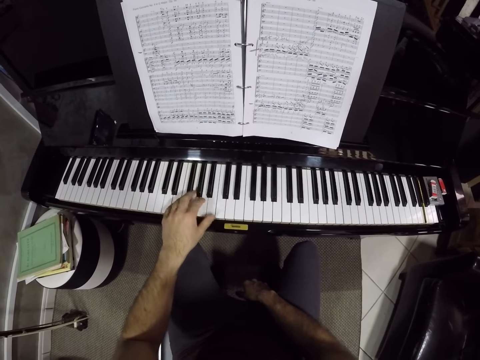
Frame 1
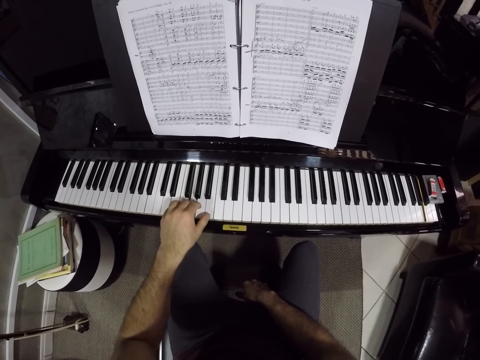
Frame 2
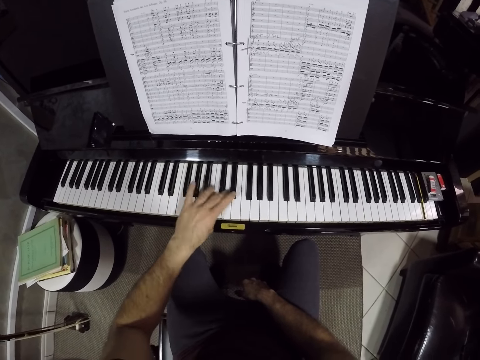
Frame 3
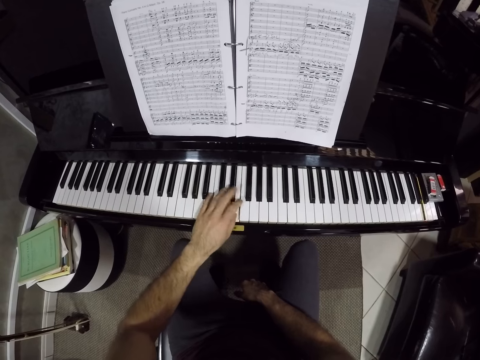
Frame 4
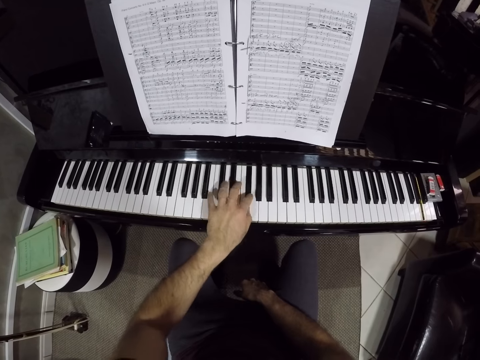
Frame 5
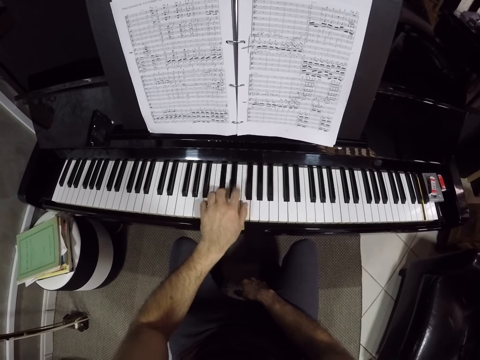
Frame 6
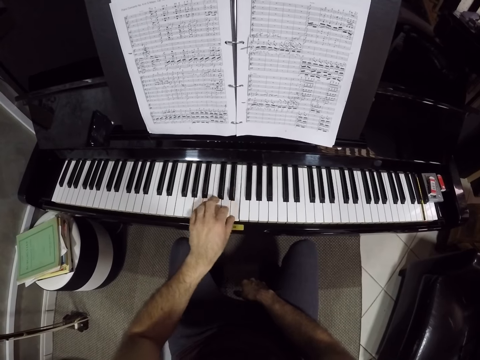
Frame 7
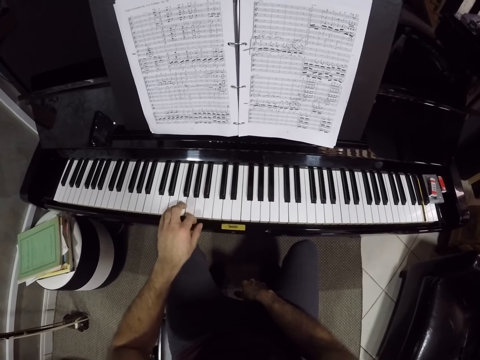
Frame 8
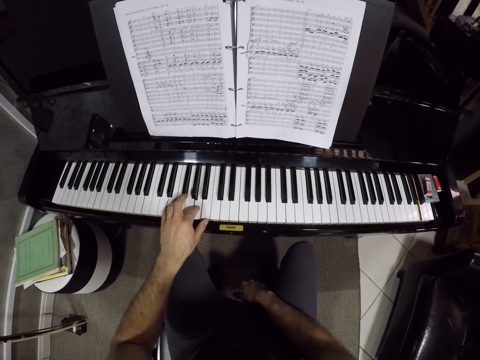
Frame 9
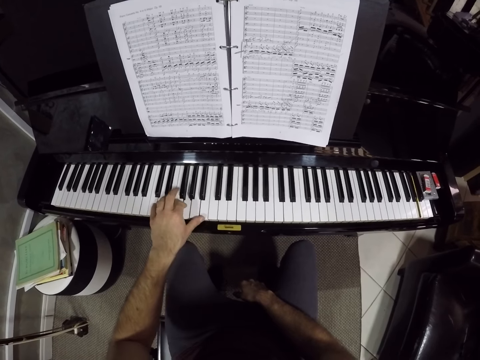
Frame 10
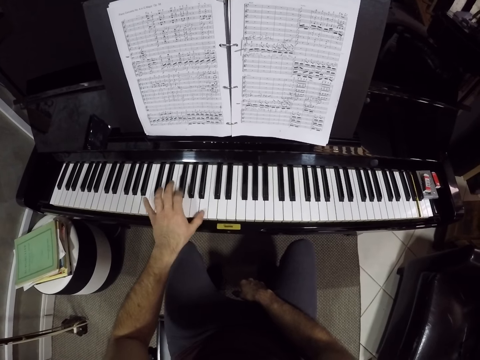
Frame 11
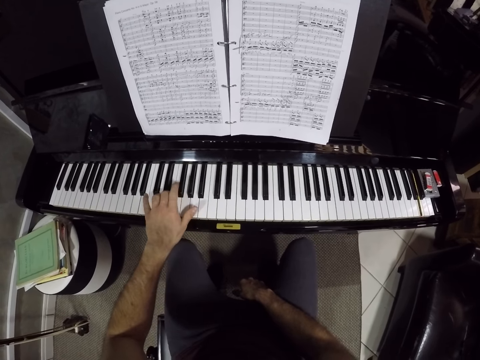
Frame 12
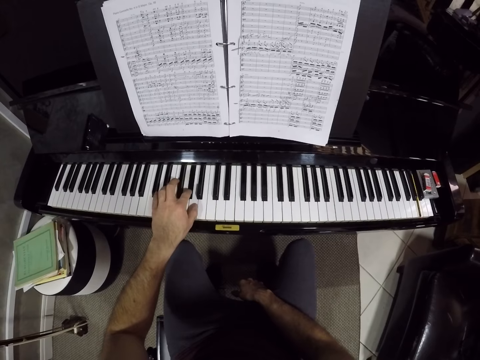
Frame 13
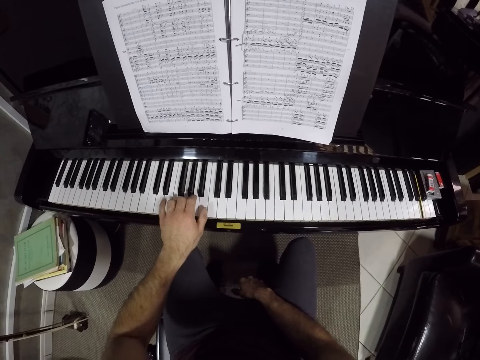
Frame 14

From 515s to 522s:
The camera wearer plays on the piano with his left hand.

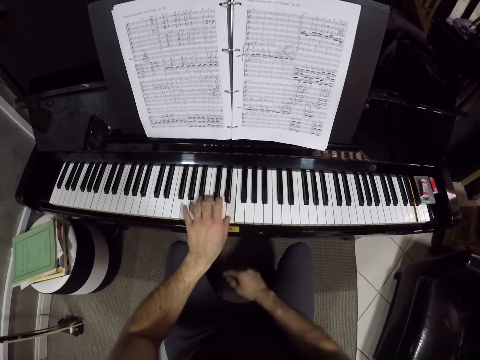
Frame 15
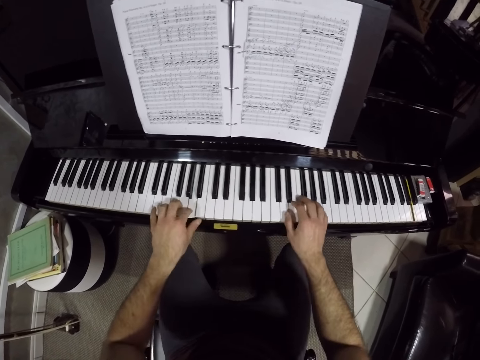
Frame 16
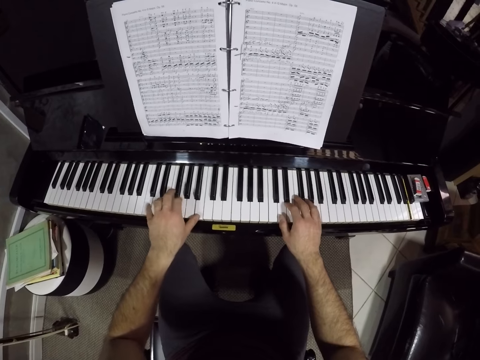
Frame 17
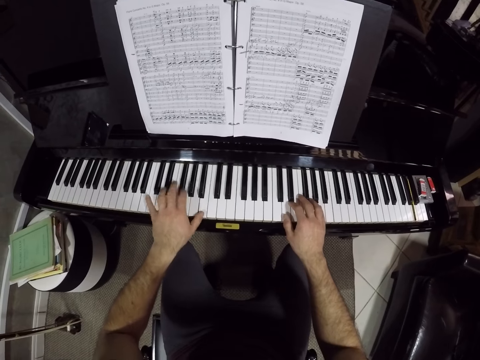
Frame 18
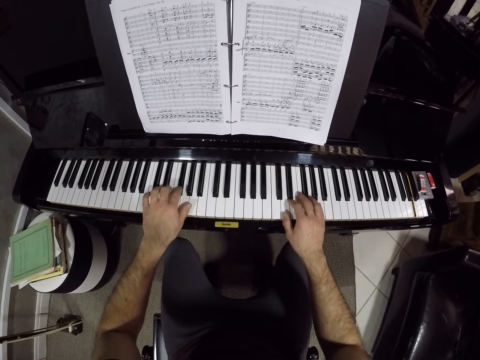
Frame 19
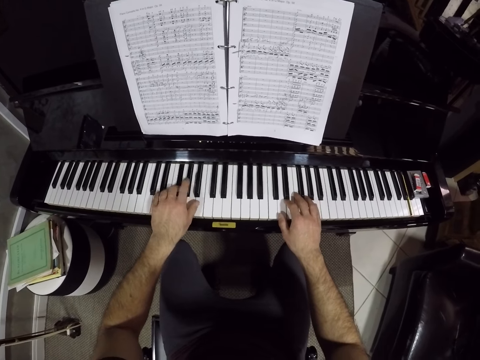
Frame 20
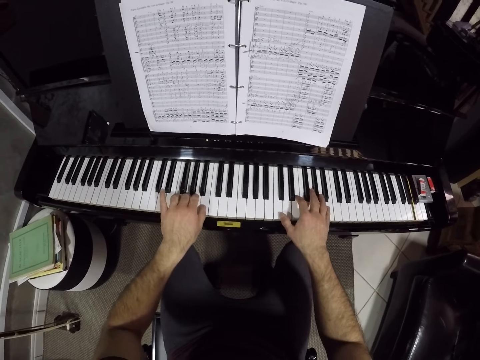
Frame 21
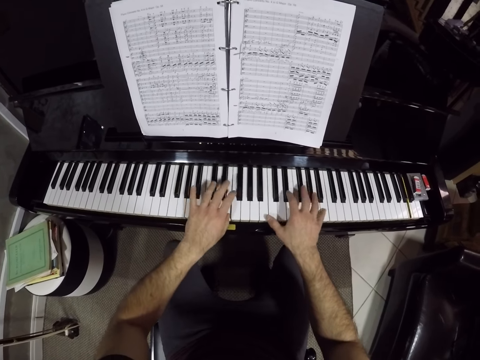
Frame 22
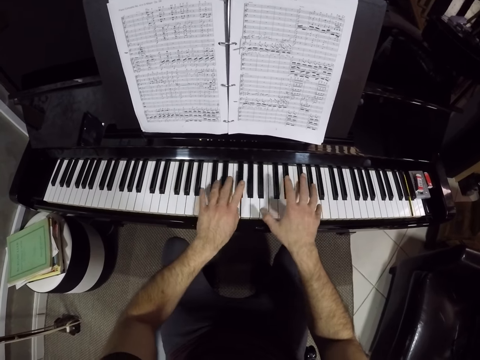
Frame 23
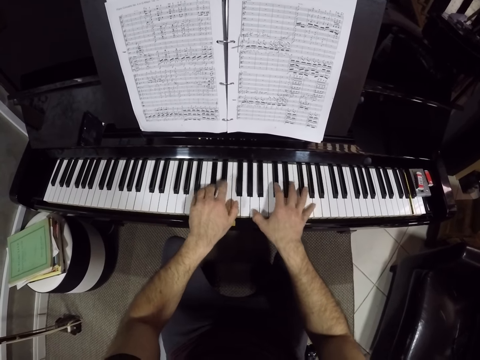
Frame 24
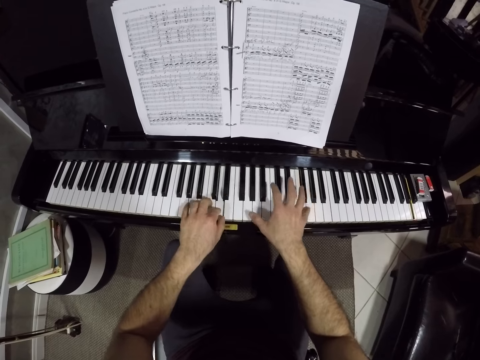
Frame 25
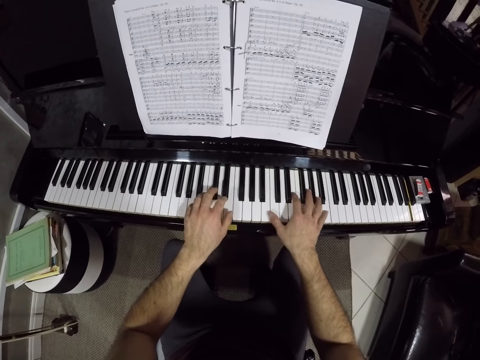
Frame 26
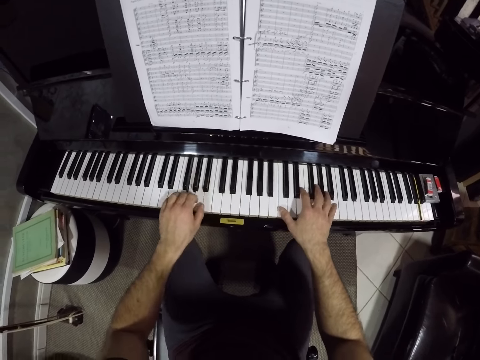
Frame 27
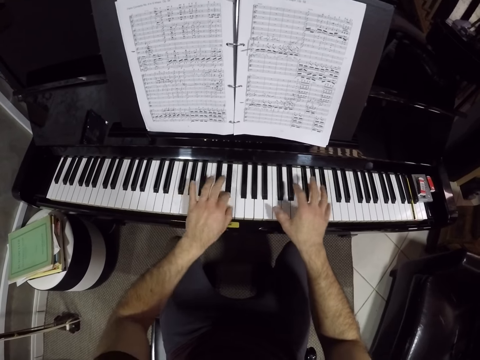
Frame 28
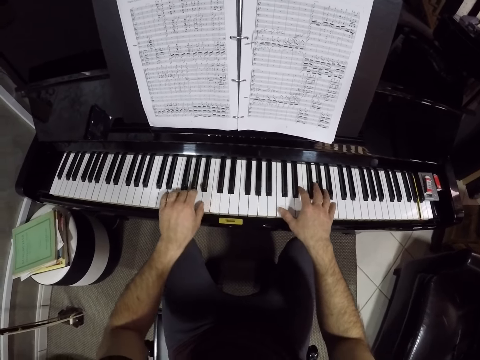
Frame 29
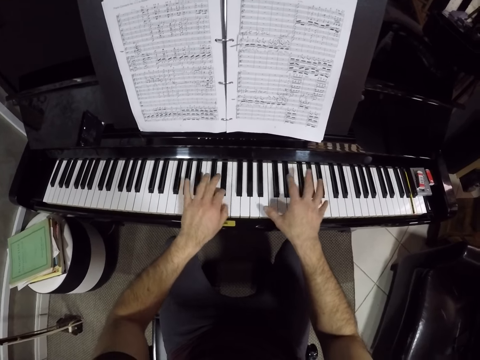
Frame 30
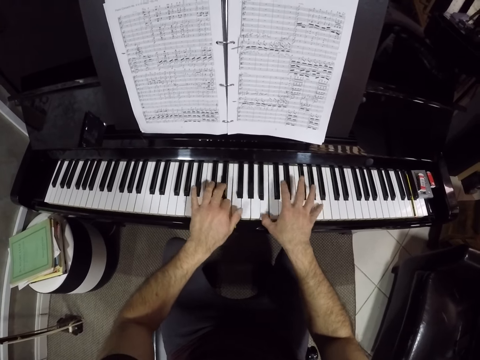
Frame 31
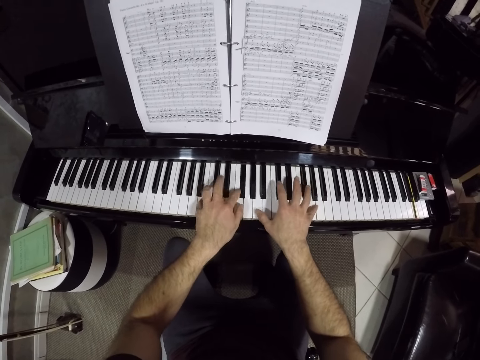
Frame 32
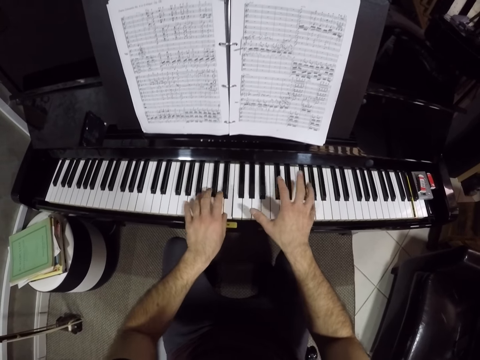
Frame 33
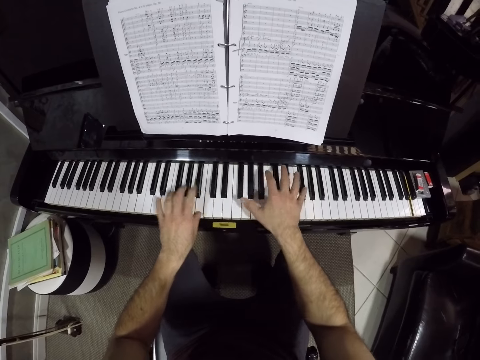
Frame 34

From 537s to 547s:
The camera wearer places his right hand on the piano. He plays on the piano with both his hands.

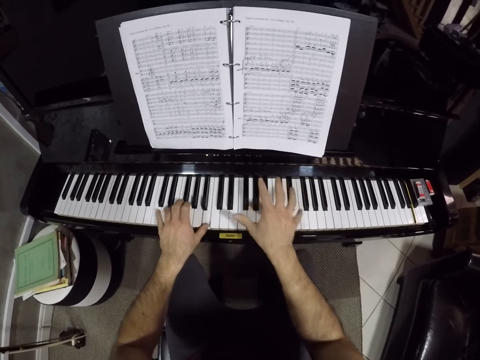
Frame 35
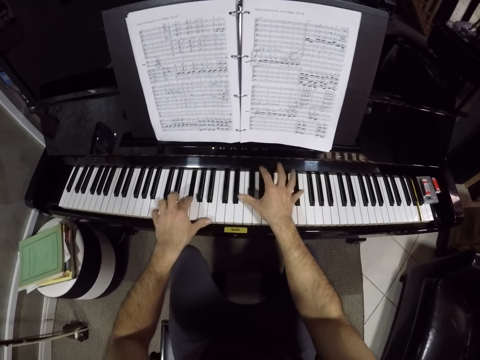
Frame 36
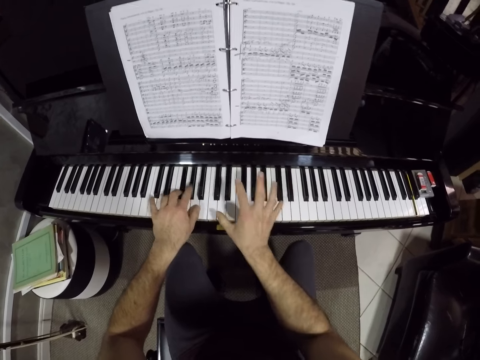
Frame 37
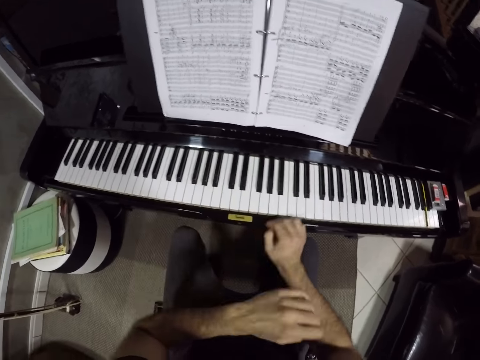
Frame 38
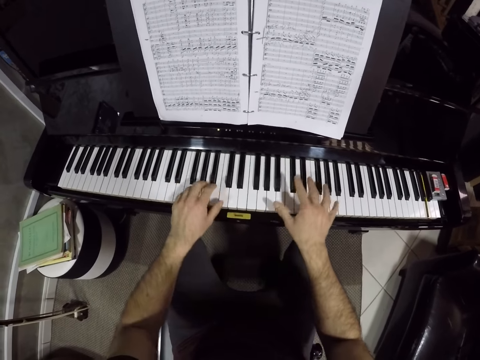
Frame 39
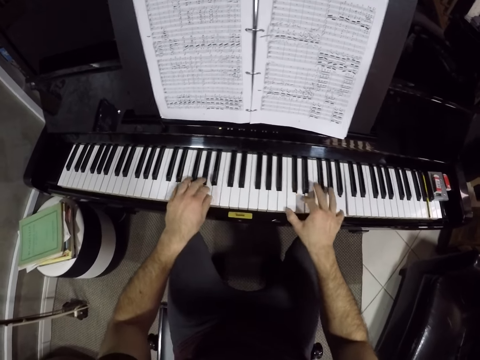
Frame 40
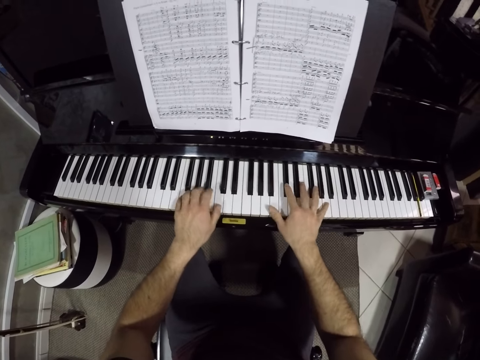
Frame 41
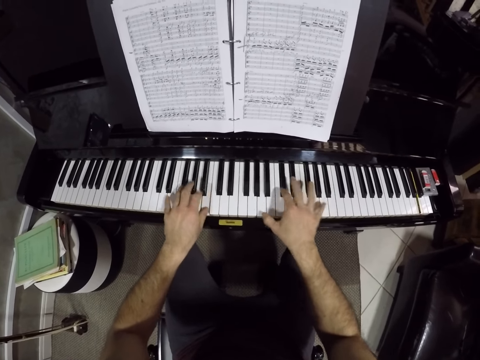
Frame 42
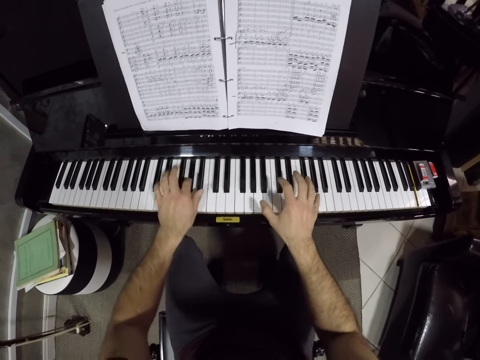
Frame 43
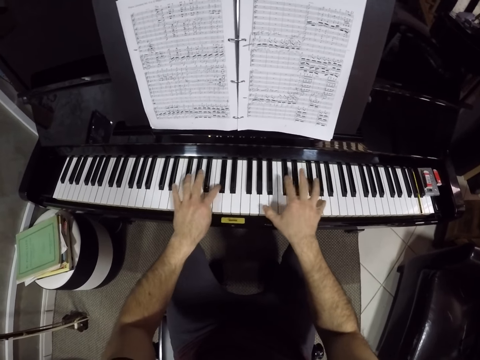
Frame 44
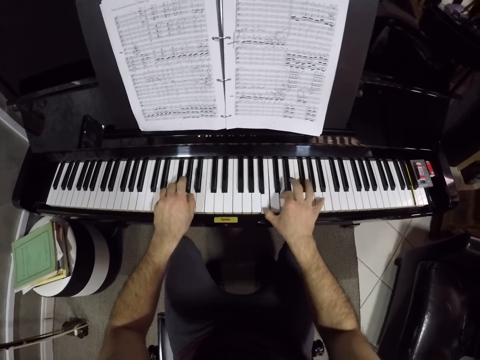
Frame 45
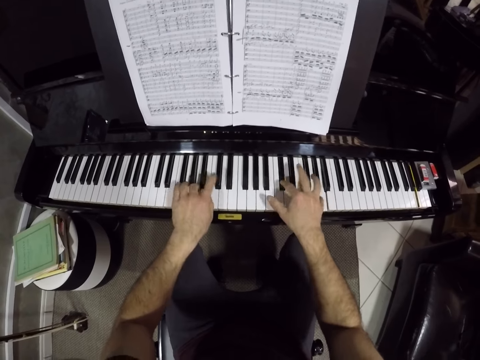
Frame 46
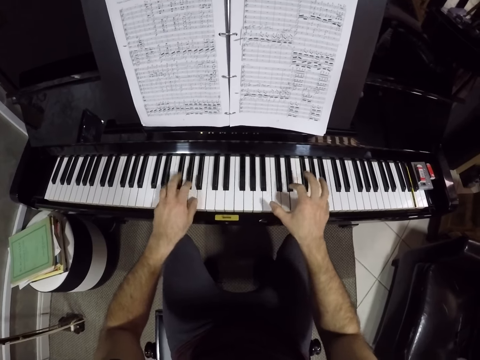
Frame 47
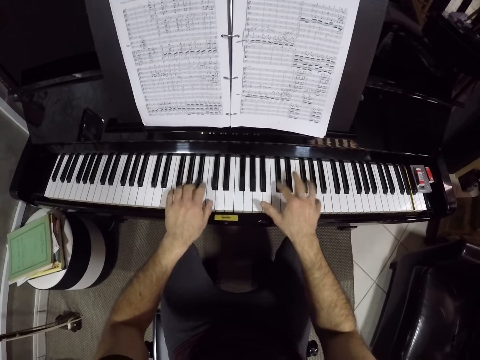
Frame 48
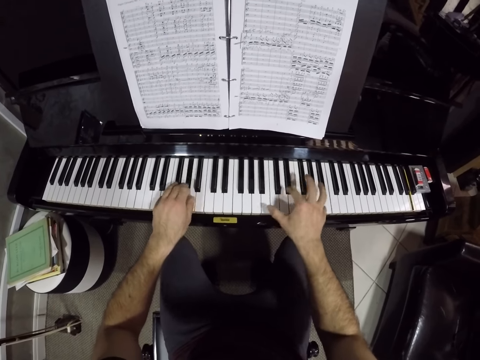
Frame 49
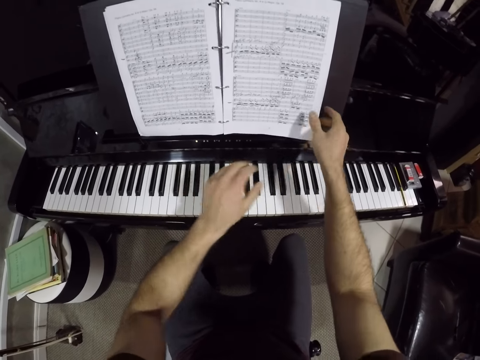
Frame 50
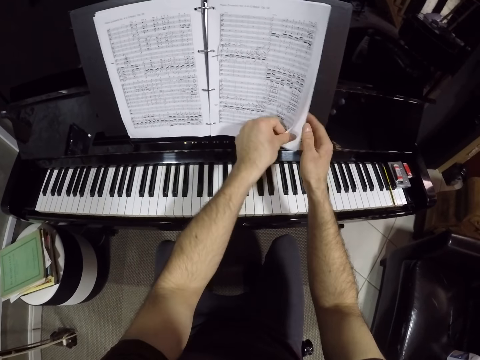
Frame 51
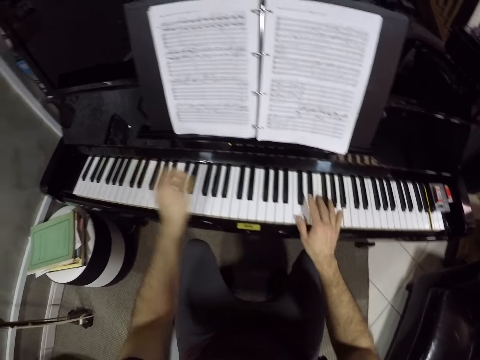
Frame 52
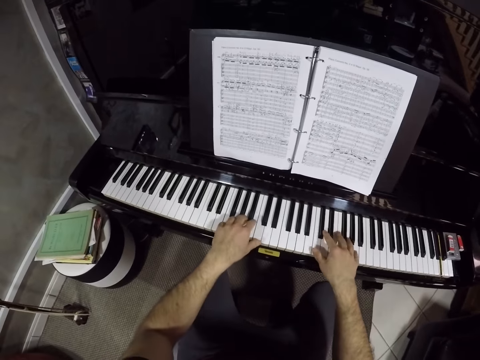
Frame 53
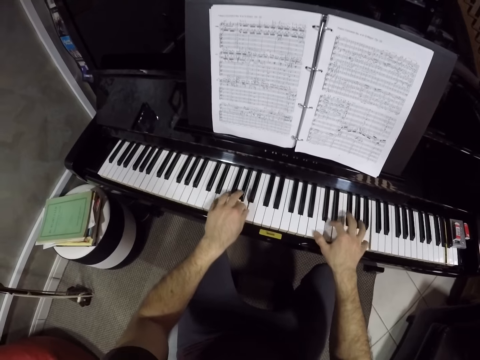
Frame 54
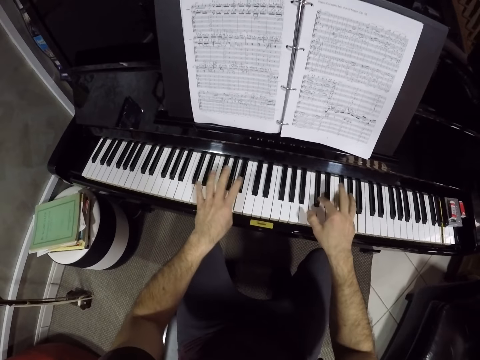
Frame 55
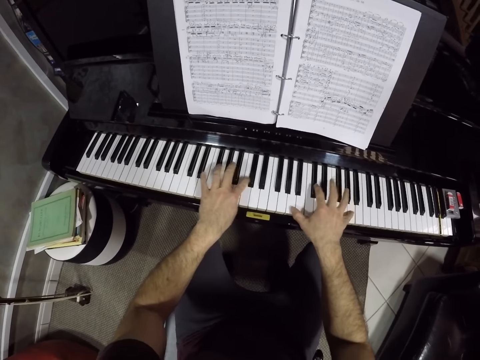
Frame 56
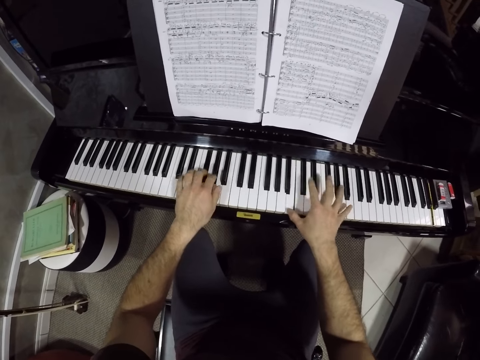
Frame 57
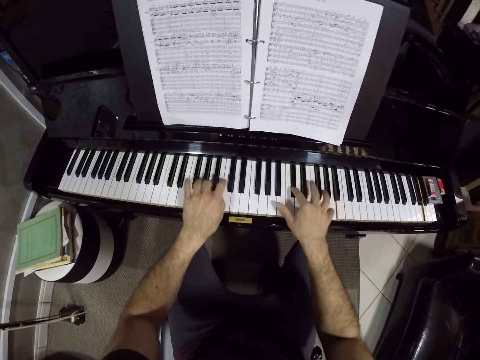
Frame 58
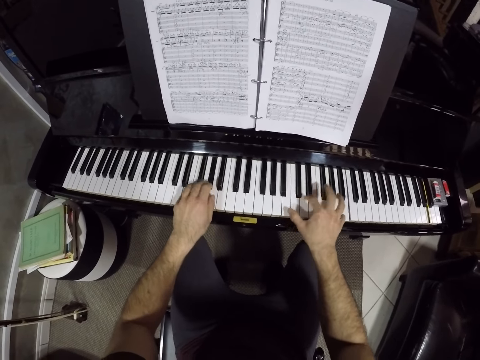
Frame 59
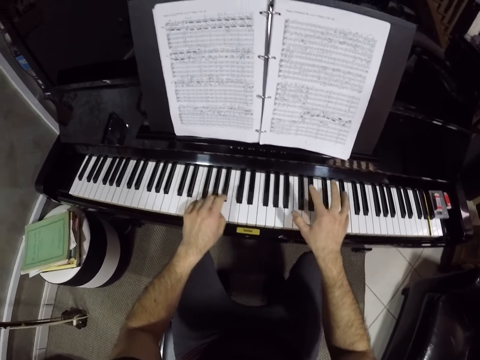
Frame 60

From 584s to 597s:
The camera wearer holds a hand. He plays the keyboard. He holds a folder or book on the keyboard. He flips the page of the book on the keyboard with his left hand. He plays the keyboard with his two hands.
